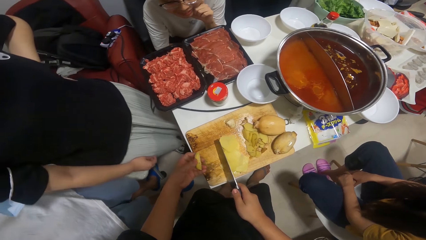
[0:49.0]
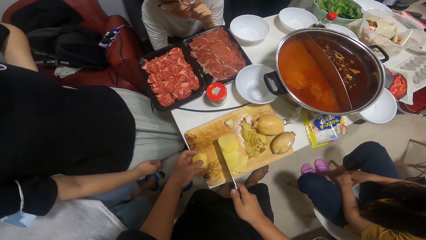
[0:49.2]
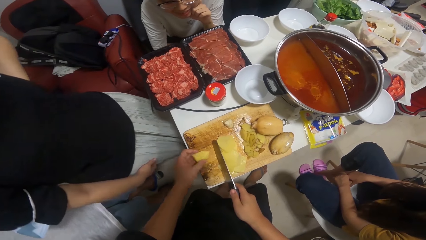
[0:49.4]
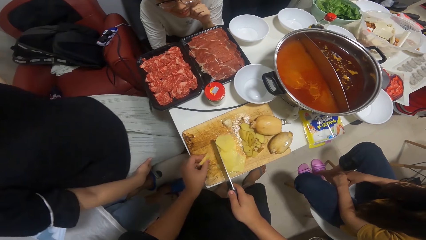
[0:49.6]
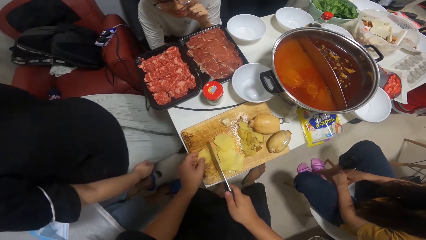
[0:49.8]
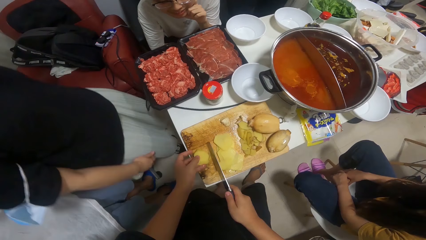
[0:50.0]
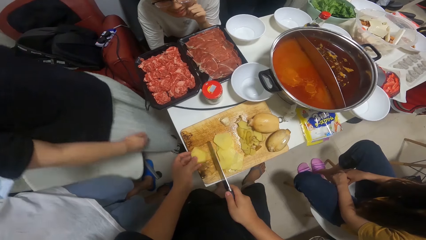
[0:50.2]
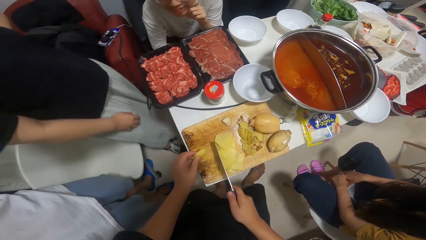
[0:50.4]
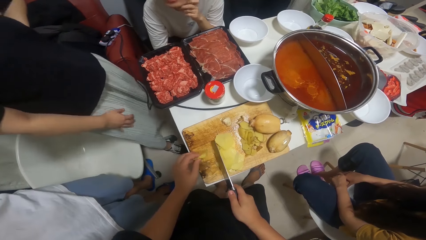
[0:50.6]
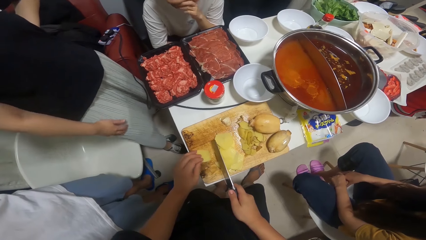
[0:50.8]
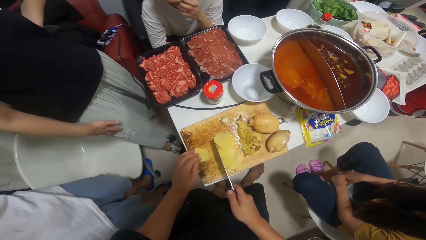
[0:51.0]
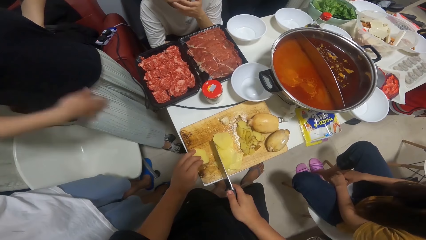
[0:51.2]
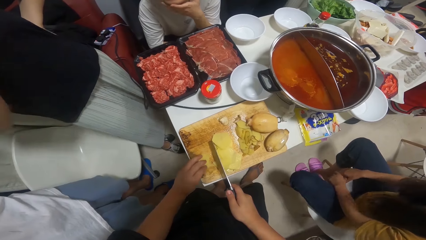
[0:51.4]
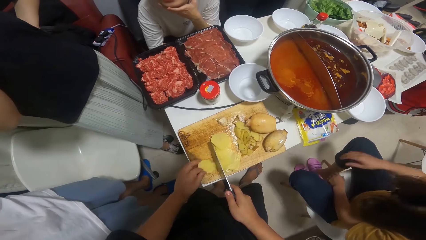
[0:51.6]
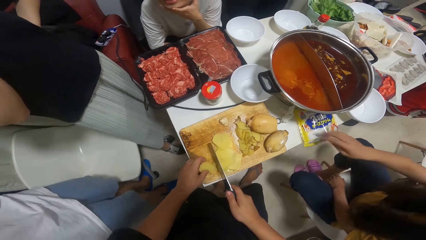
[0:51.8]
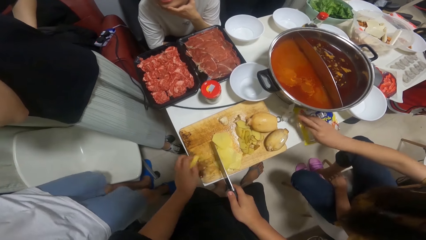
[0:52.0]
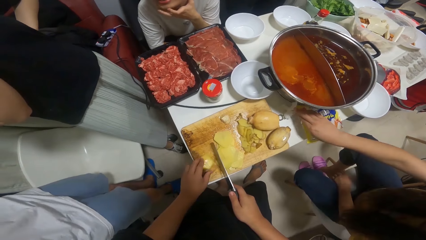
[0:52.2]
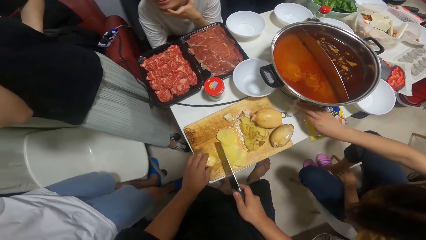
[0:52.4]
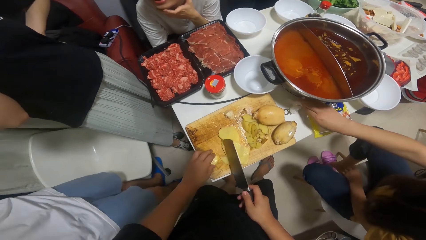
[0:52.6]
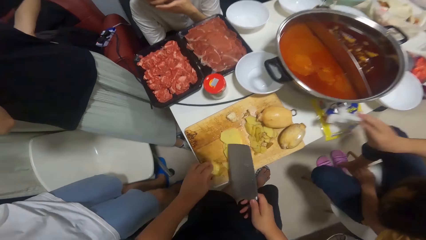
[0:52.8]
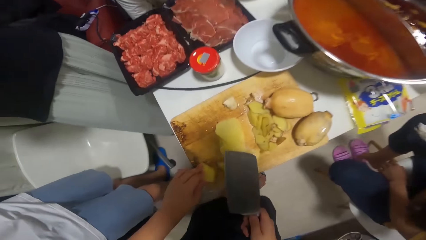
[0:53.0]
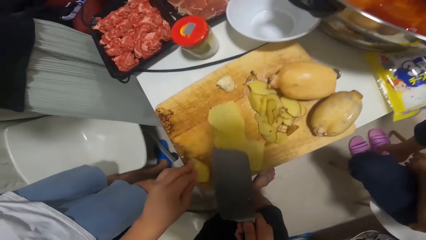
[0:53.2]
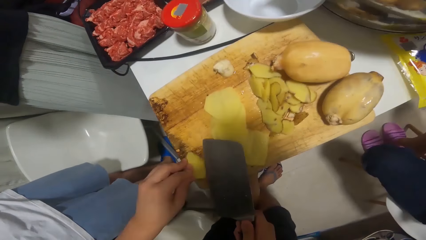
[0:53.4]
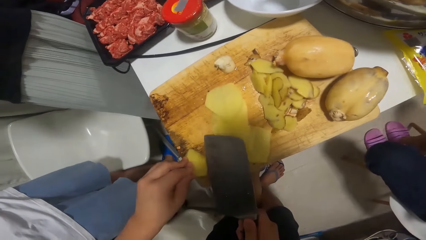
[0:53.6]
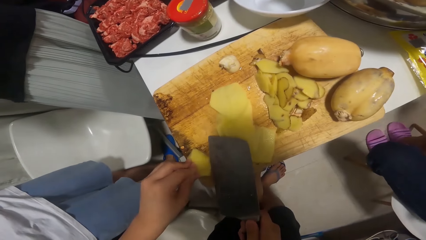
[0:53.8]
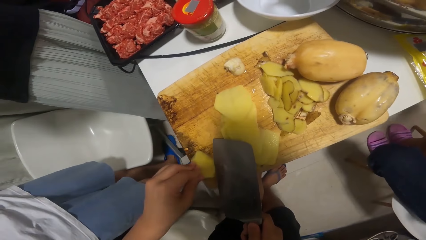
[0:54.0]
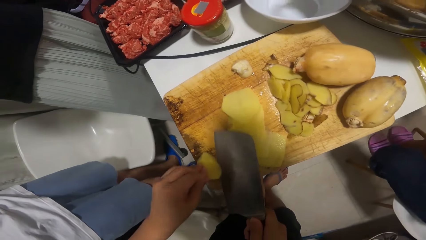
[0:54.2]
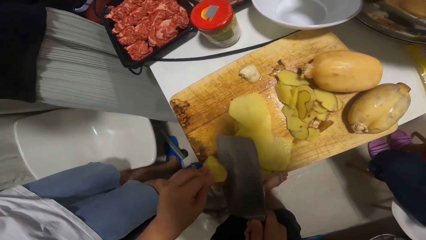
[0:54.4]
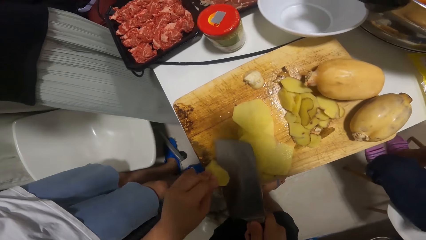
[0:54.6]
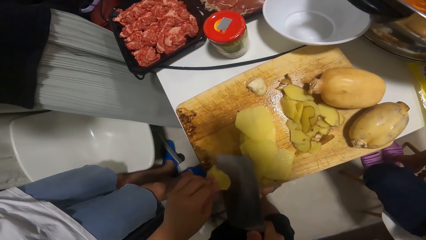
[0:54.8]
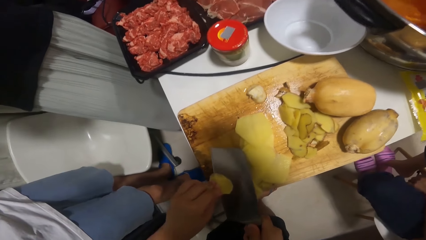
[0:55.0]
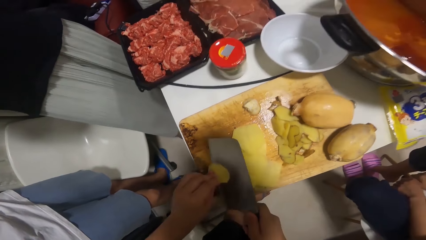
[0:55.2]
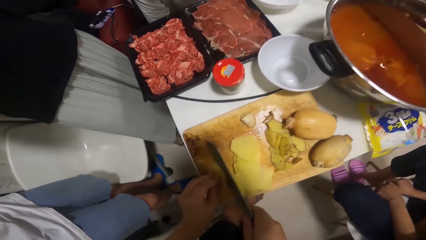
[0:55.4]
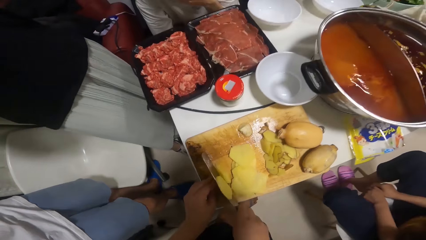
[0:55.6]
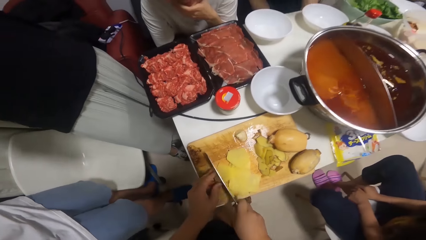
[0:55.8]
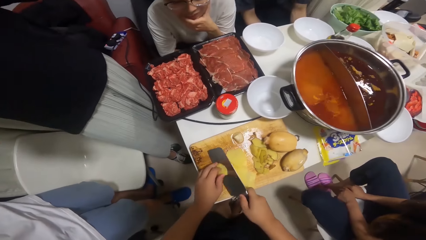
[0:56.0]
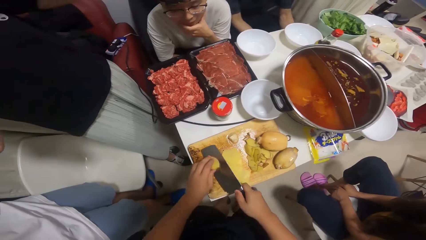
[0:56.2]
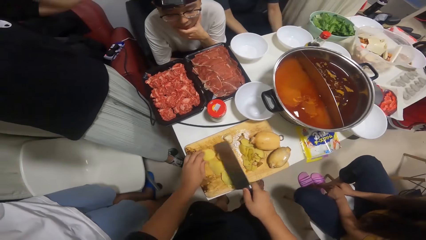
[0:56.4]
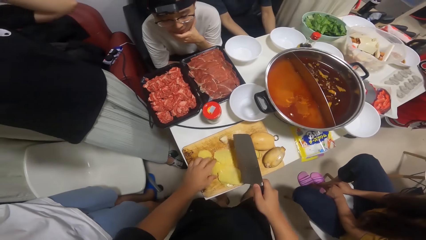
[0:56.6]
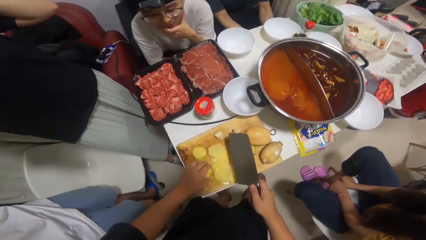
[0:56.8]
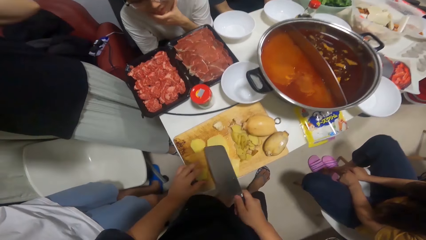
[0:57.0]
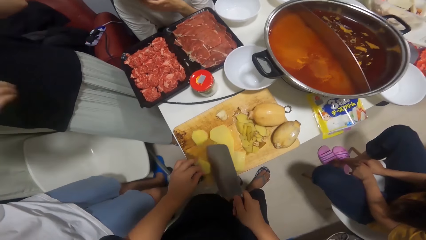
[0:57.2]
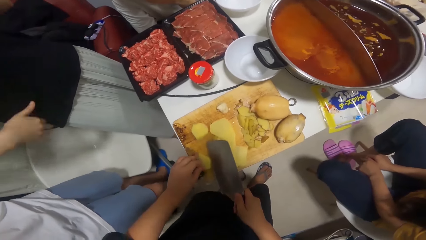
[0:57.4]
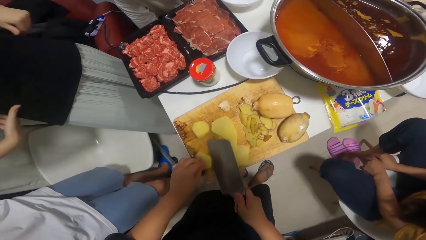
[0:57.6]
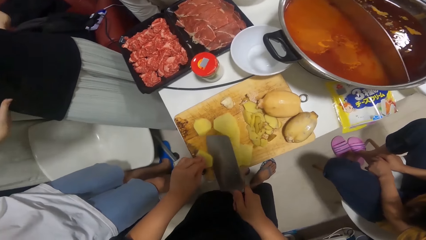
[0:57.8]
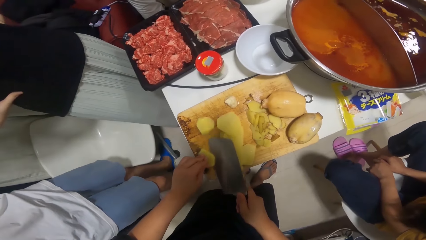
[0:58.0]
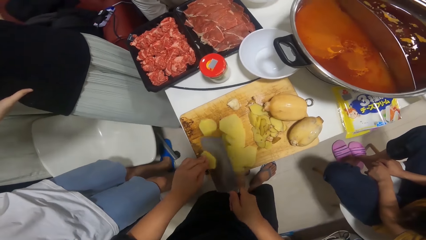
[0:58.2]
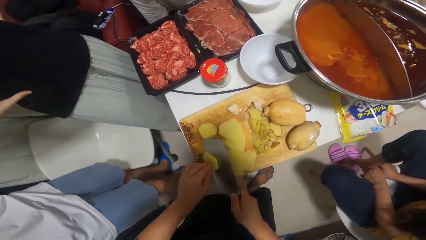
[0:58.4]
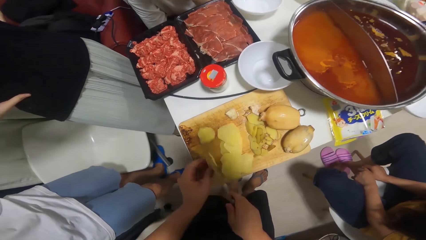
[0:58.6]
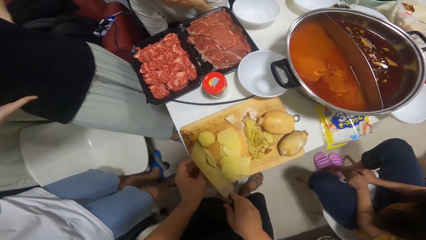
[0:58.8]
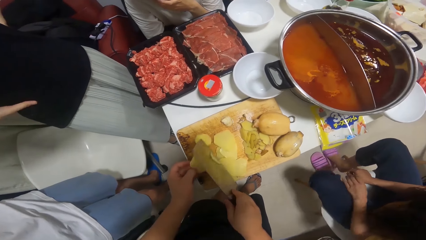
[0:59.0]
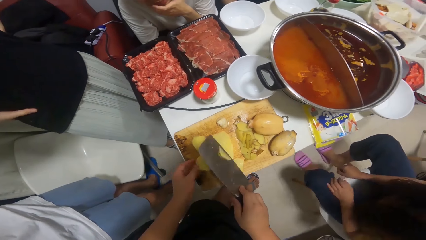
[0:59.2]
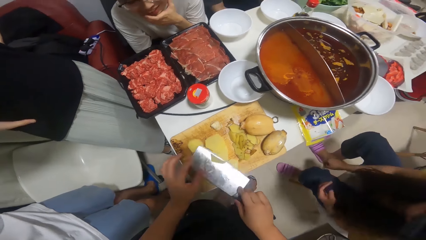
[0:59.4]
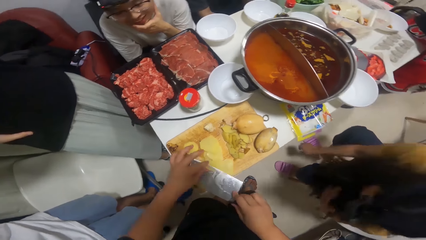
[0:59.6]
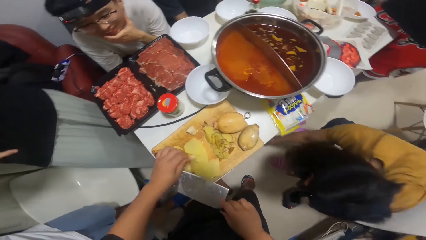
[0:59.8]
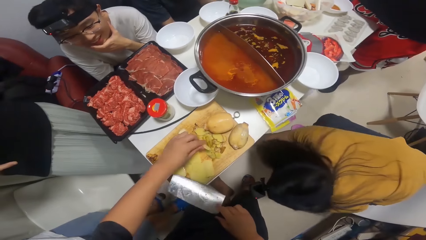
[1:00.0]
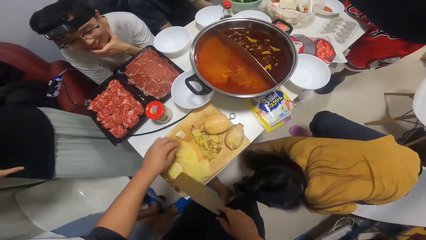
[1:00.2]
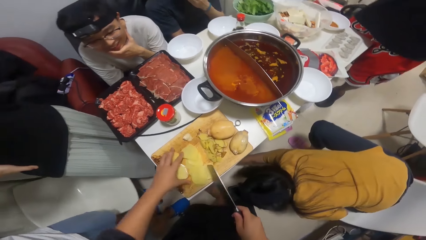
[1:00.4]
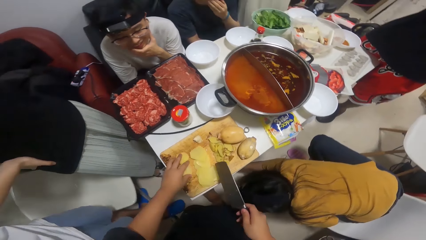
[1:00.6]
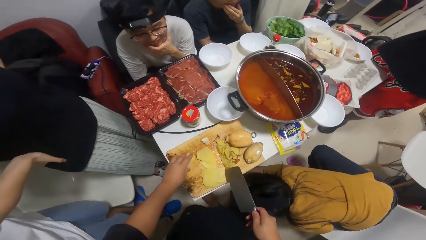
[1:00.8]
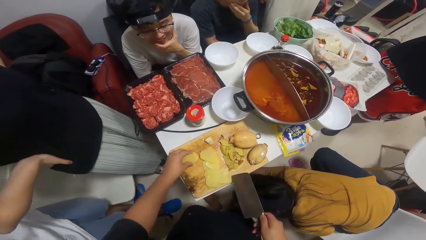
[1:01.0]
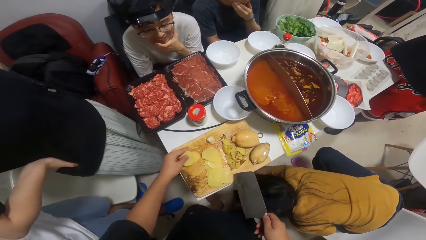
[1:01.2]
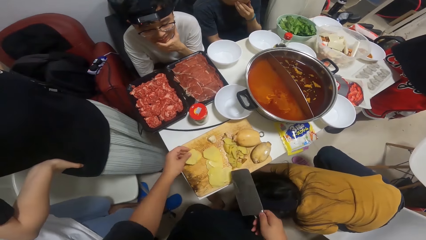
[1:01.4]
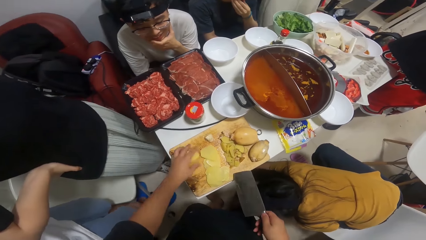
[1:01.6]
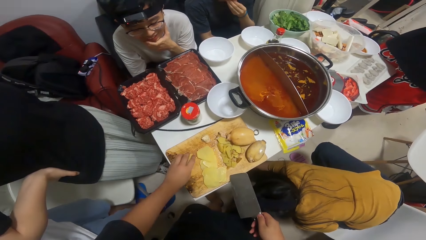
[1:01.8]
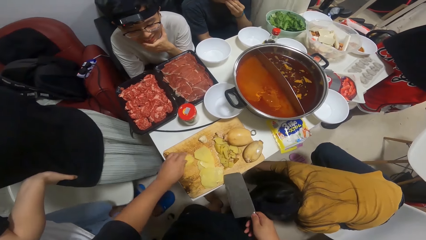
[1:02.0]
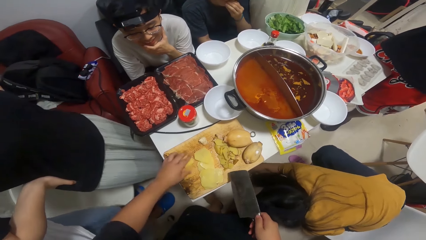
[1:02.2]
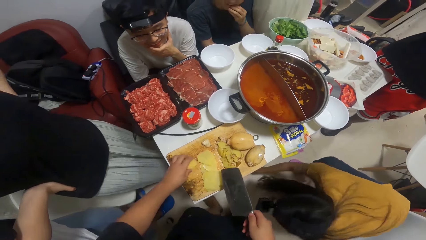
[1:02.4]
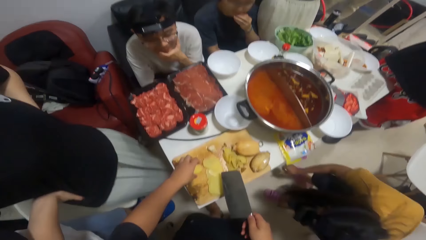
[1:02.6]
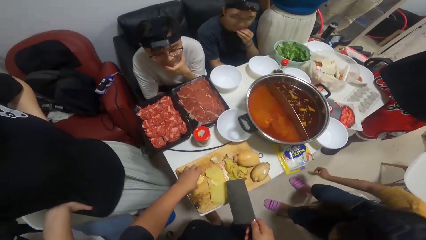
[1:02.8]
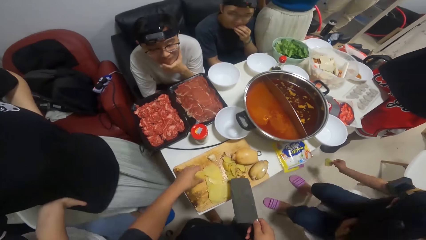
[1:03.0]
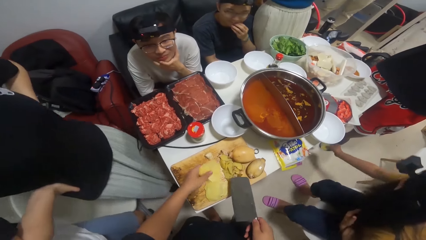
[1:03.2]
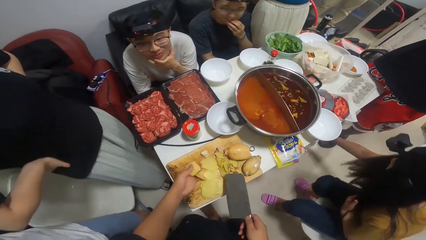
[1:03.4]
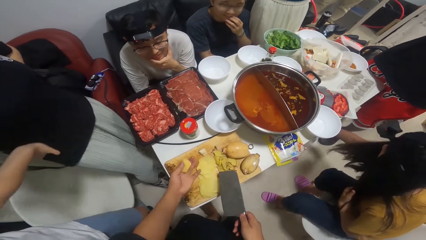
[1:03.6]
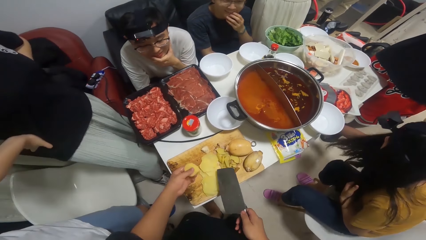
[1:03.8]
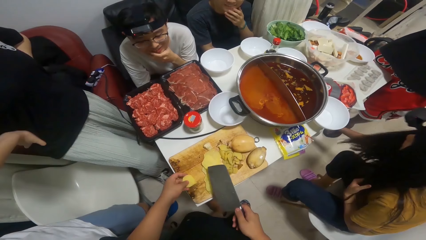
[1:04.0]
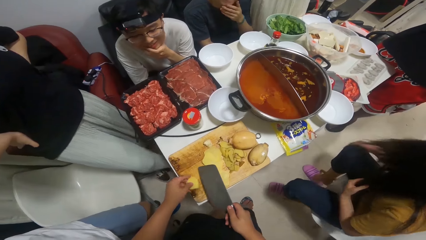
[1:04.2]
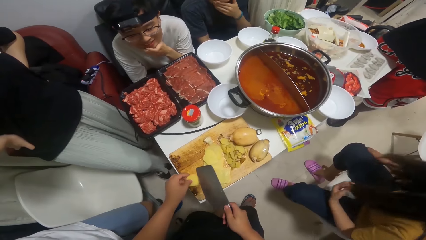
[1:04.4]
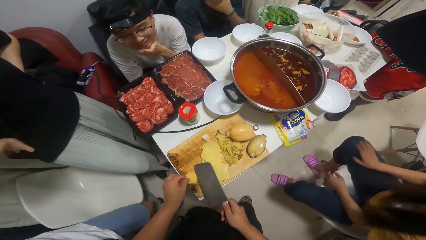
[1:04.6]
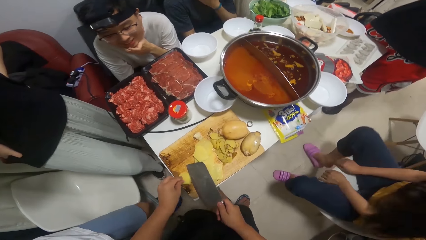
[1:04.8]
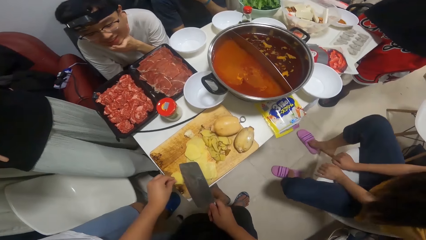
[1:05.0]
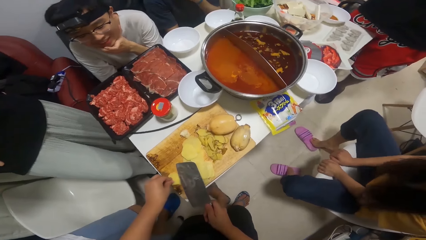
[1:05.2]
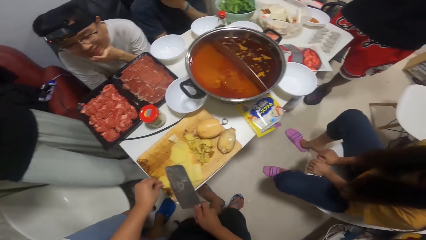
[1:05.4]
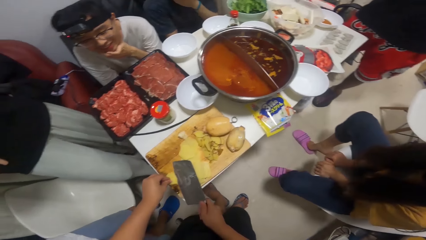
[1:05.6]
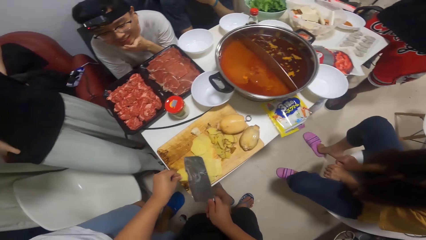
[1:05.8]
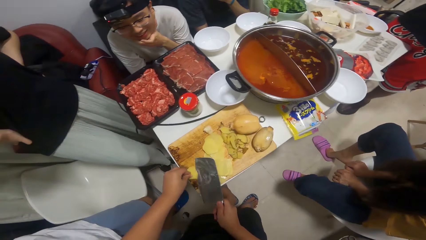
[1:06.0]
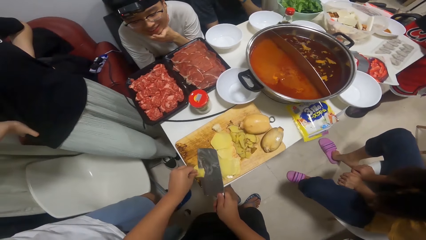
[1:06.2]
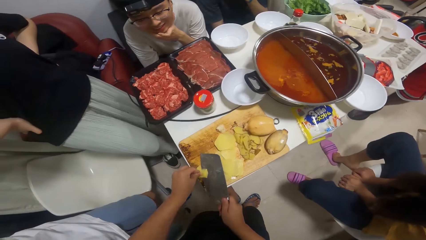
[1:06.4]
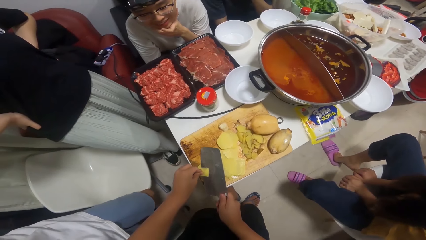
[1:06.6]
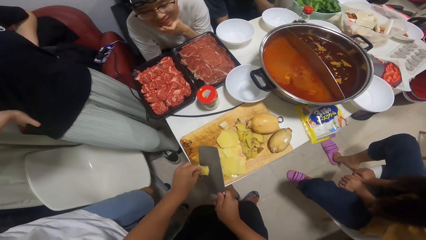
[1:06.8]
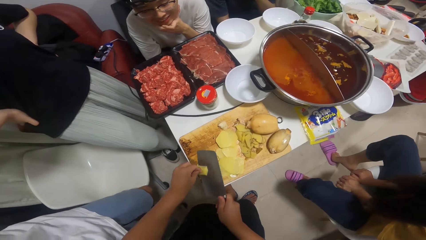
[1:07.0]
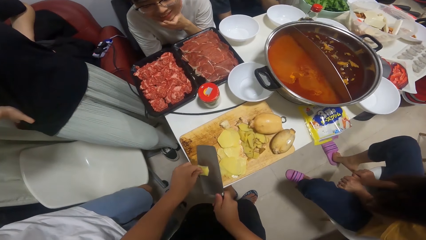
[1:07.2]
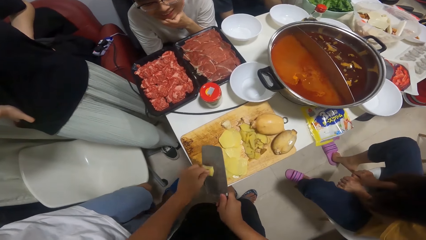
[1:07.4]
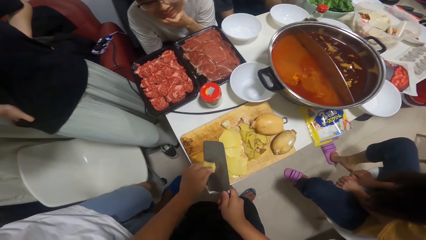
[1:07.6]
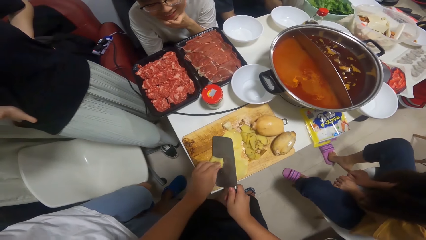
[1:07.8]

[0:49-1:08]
The woman picks a paper from the table with her right hand. The man sits on the chair close to the table. The woman picks a paper under the table with her right hand and throws the paper inside a waste bin under the table. Another man stands by the door.
